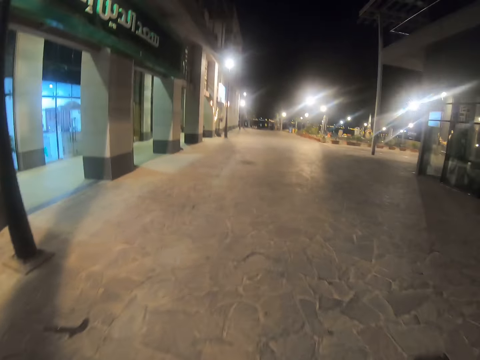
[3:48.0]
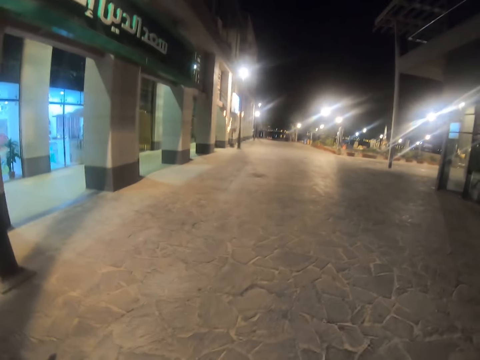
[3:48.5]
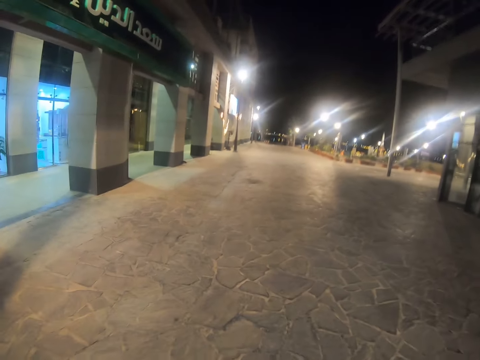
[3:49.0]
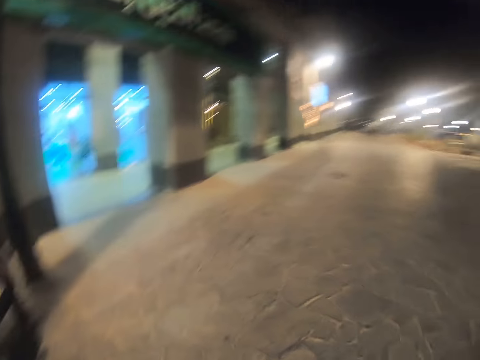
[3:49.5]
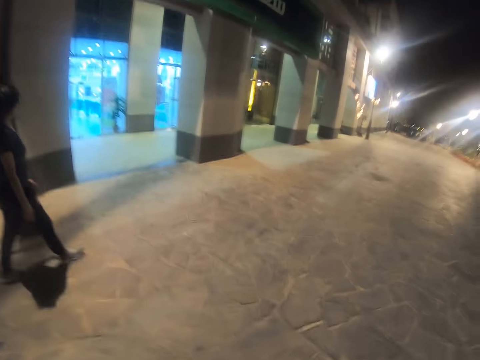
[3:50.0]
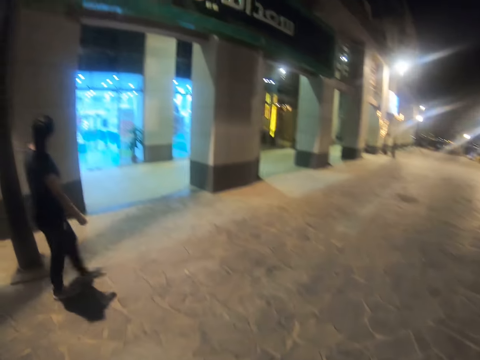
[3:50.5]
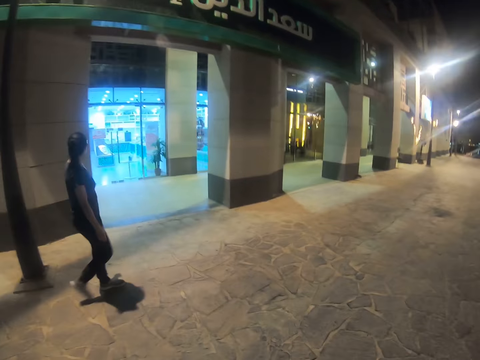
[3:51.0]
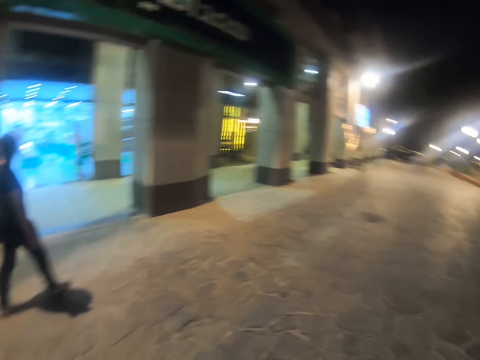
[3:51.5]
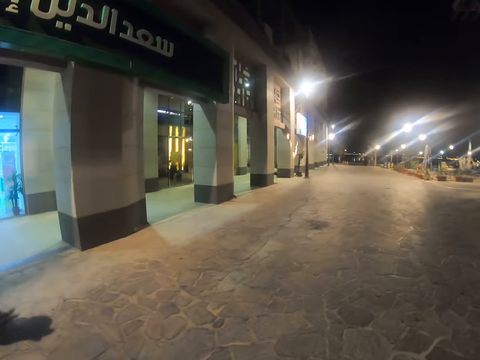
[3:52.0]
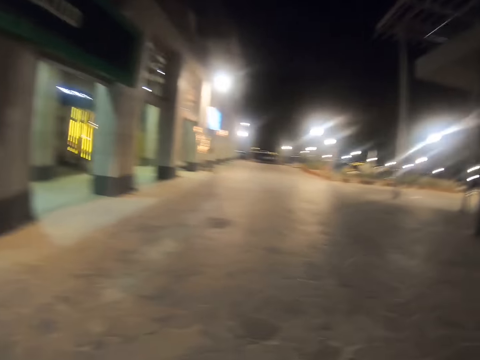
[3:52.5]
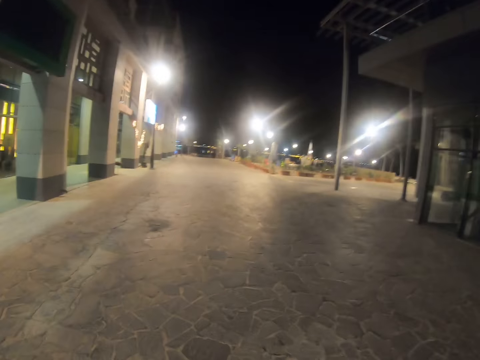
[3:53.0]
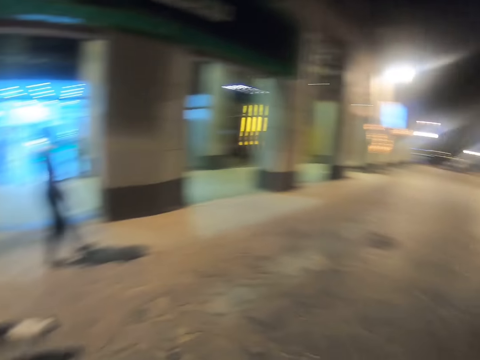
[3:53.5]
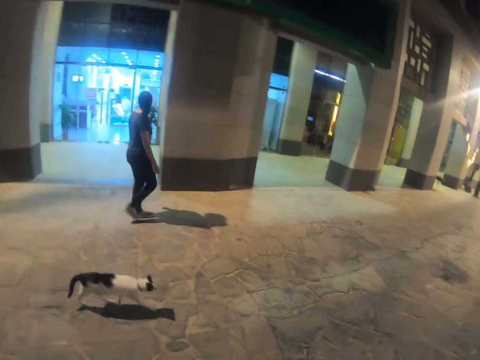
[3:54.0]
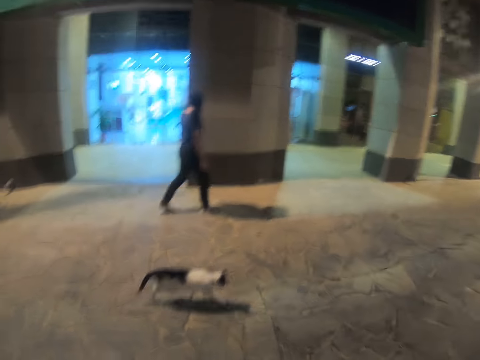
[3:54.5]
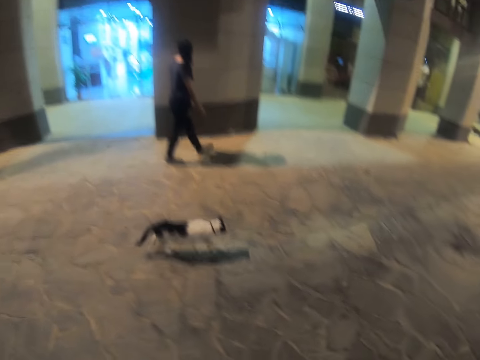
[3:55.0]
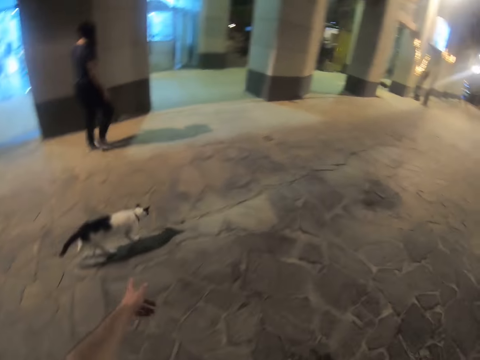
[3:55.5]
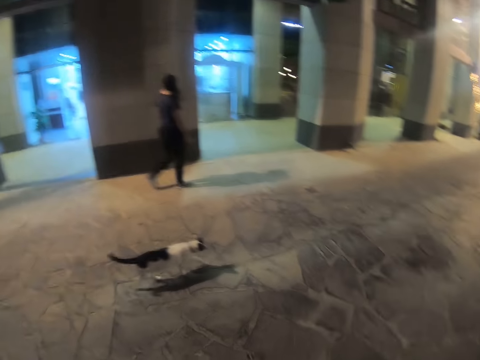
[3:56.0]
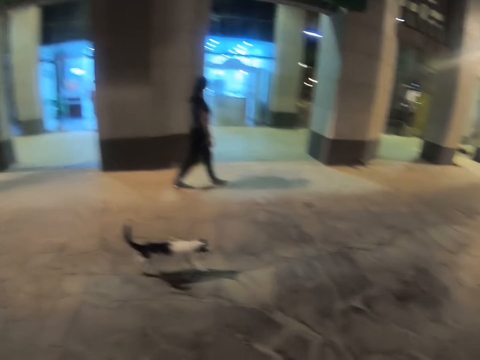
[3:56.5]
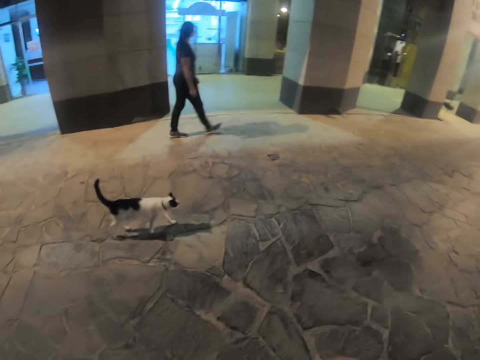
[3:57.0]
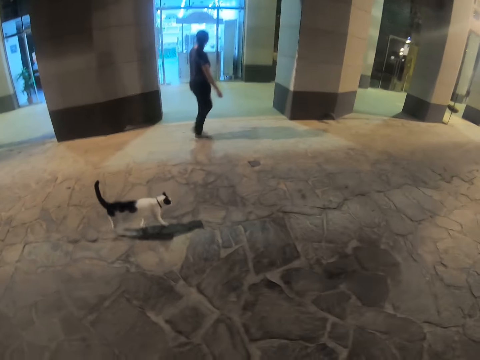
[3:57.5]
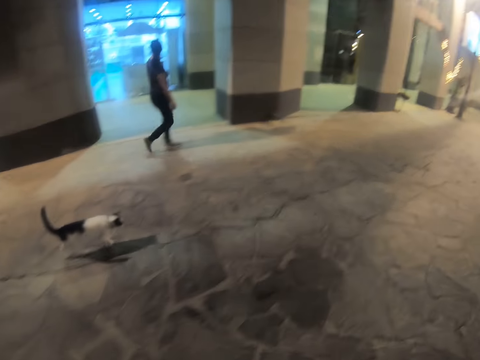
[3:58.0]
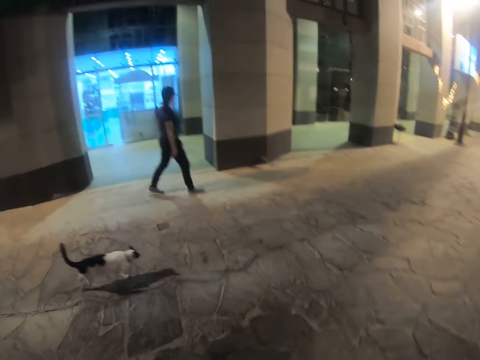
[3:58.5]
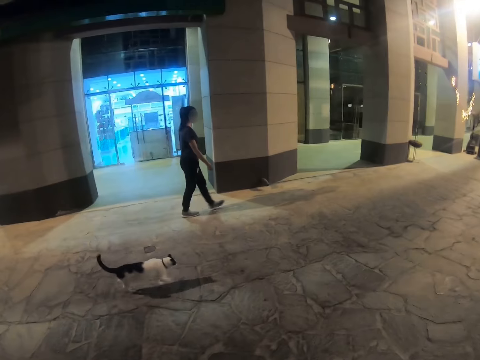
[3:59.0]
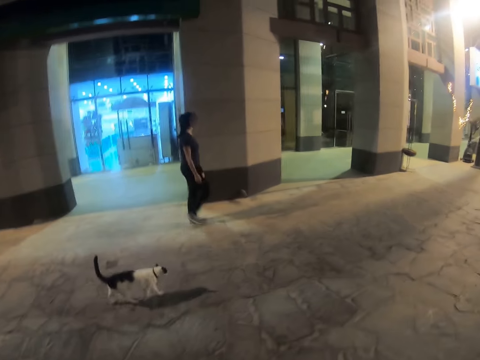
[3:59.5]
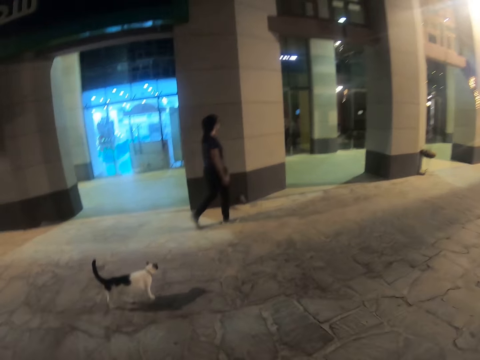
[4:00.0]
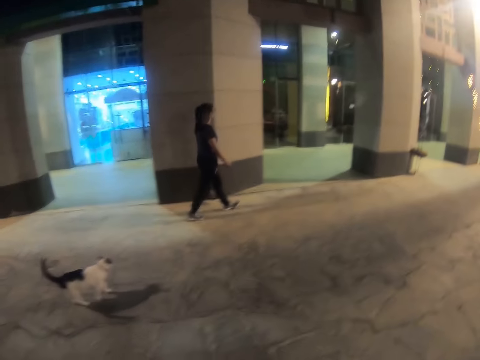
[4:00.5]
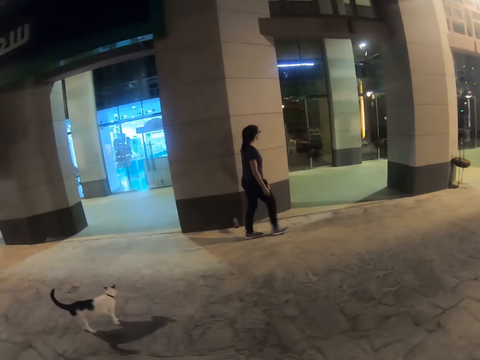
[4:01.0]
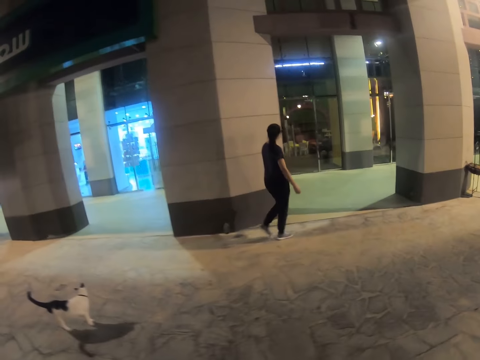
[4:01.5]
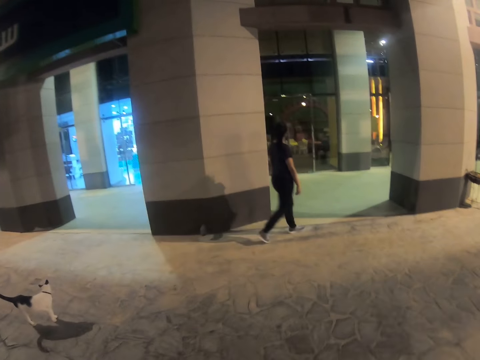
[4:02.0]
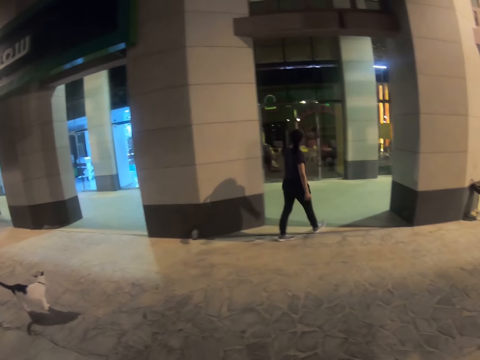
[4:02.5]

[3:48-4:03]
The camera wearer walks on the pavement. They point at the cat. They walk on the pavement.

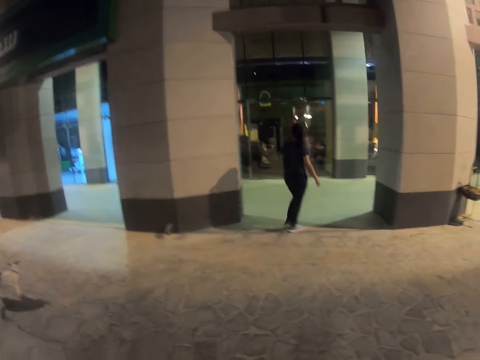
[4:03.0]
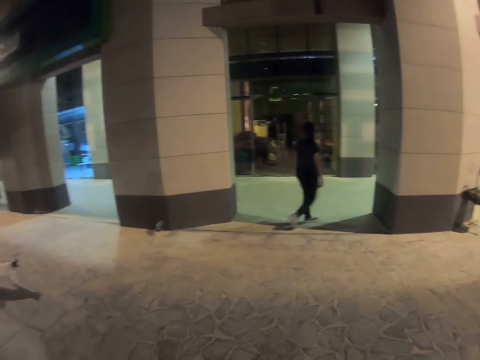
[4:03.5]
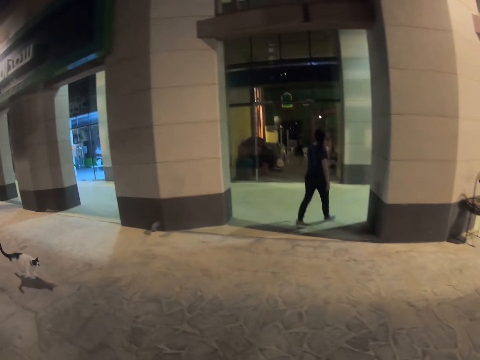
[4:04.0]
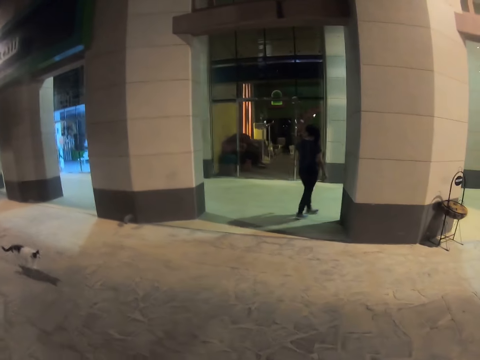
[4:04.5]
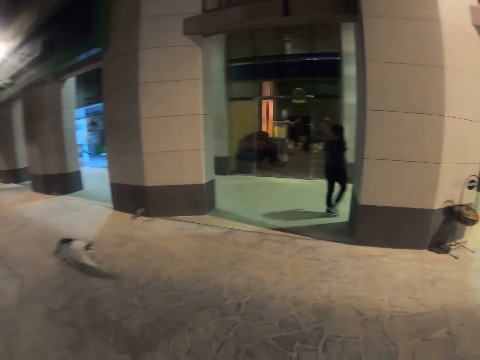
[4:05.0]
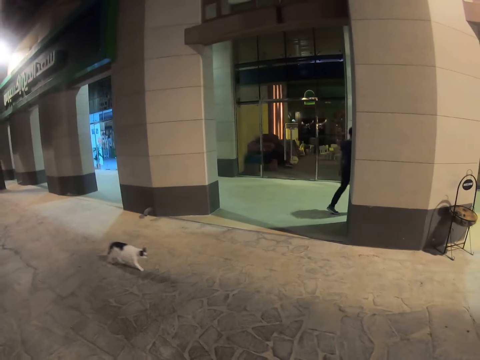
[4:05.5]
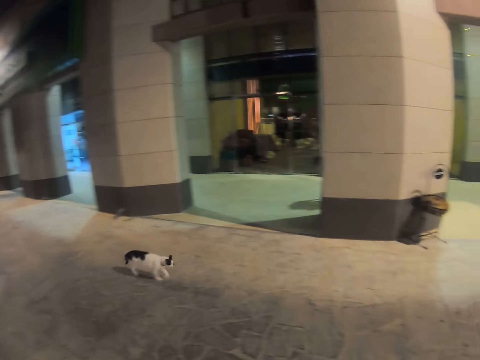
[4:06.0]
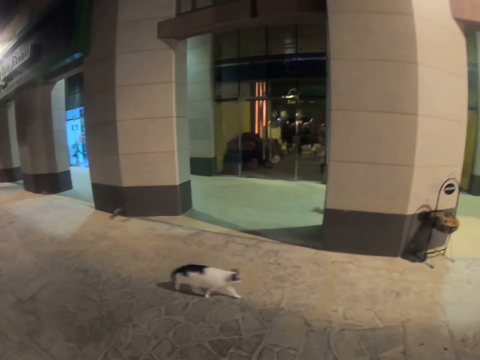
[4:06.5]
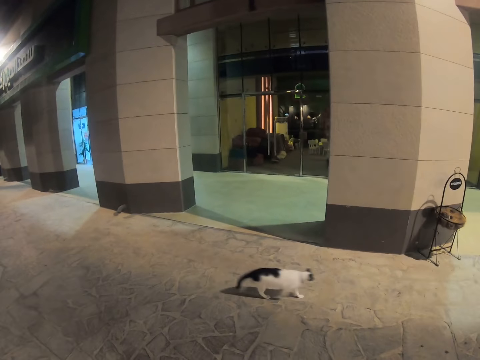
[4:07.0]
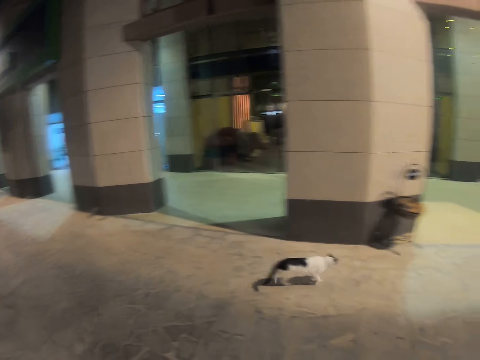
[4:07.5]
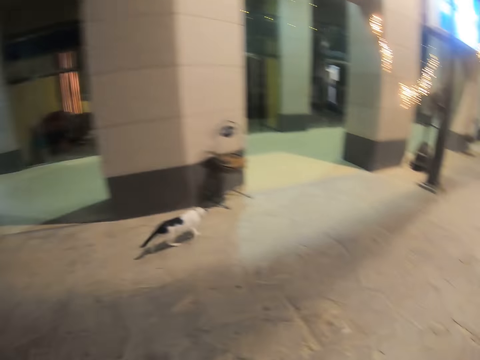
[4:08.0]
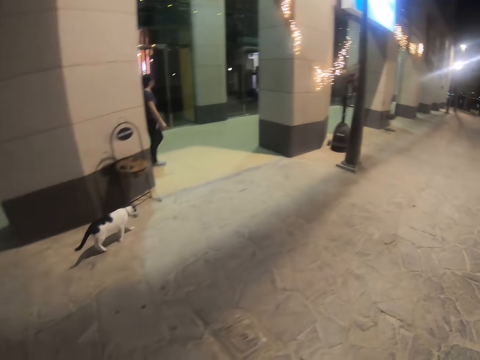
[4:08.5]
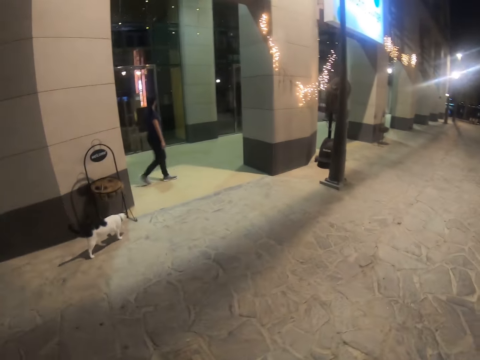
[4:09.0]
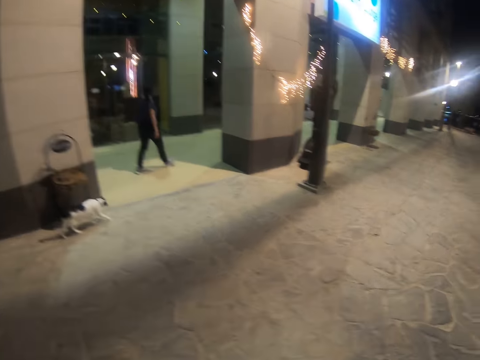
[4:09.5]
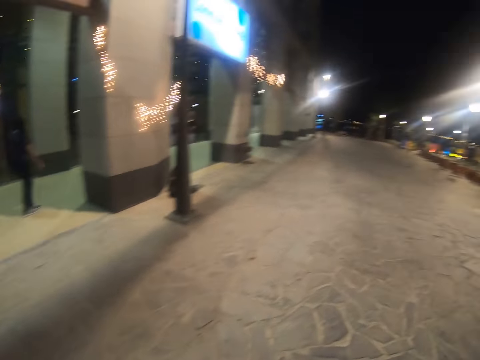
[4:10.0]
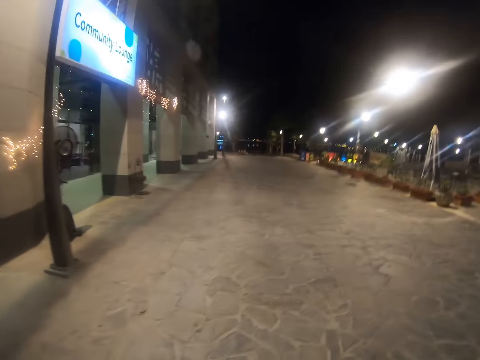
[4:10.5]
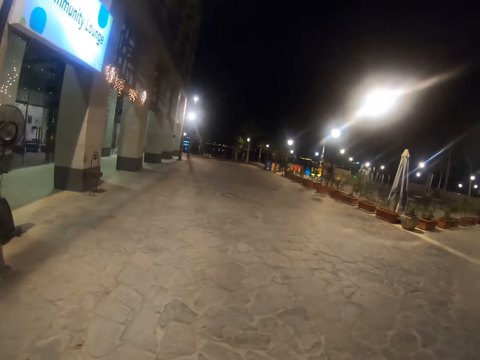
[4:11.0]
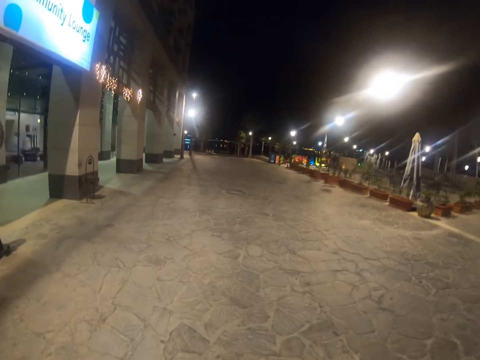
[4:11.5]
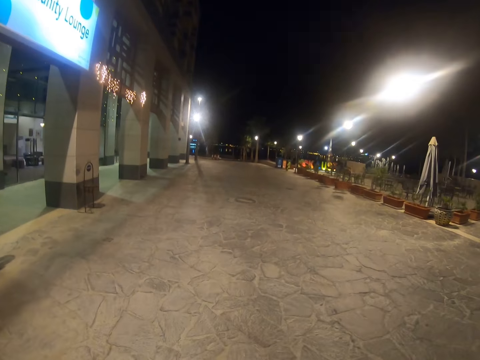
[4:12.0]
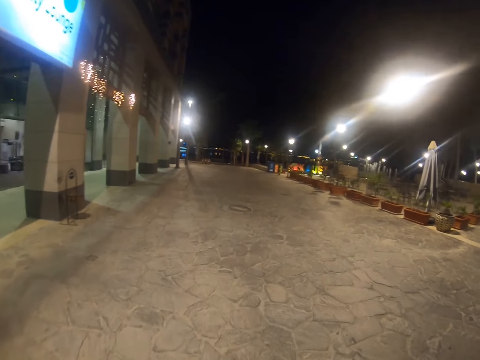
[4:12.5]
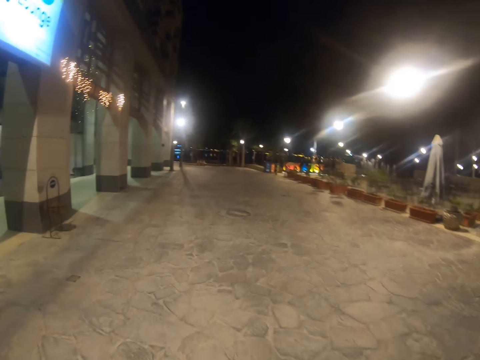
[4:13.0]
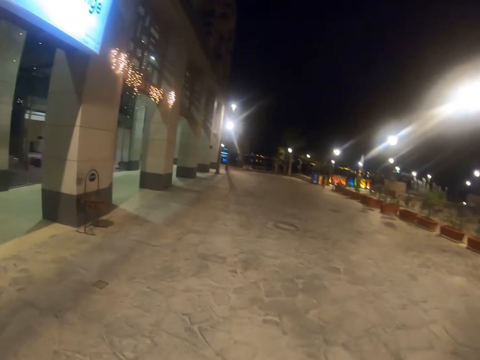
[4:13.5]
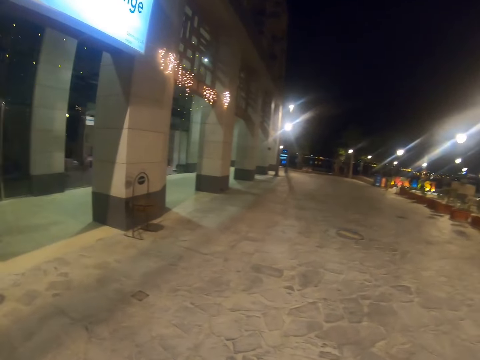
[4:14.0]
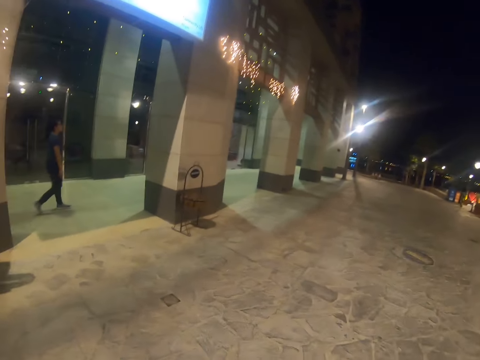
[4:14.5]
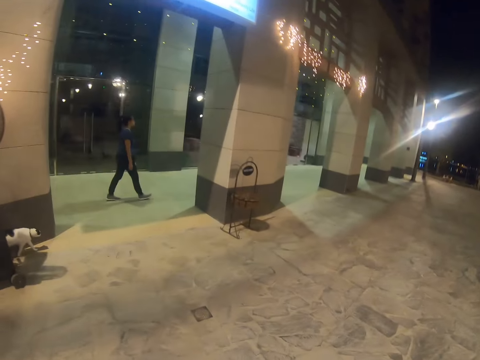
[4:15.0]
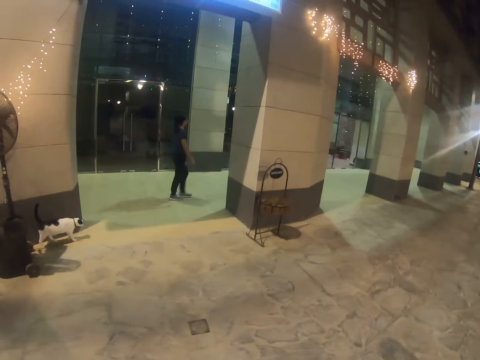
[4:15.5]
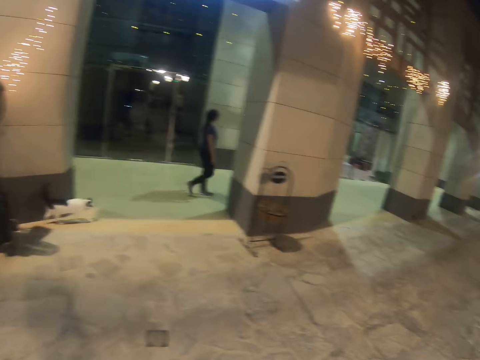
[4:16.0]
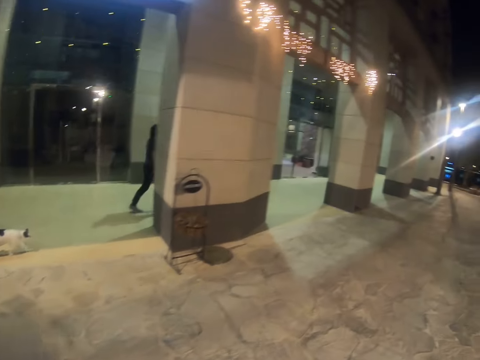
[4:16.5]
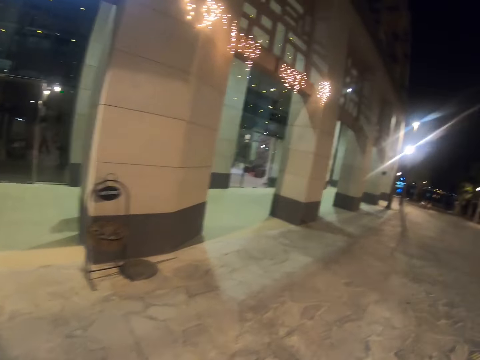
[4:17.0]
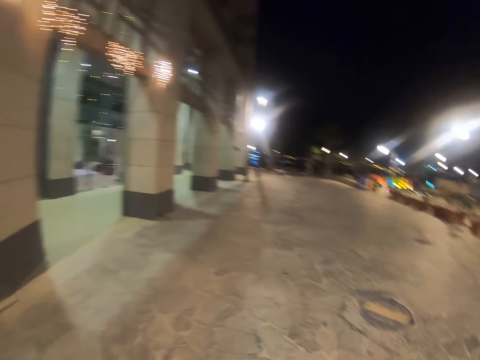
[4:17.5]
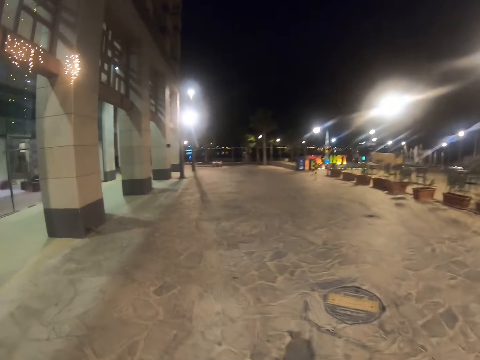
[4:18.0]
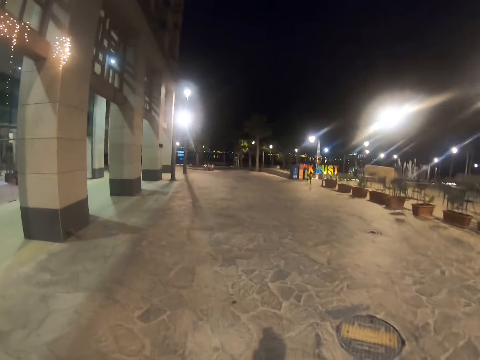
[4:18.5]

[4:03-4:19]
A woman walks on the pavement. The camera wearer walks on the pavement. They look around.
